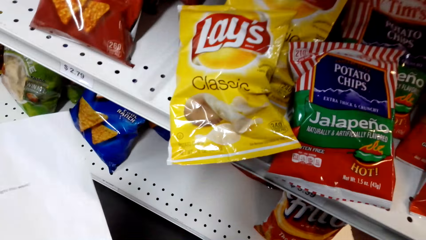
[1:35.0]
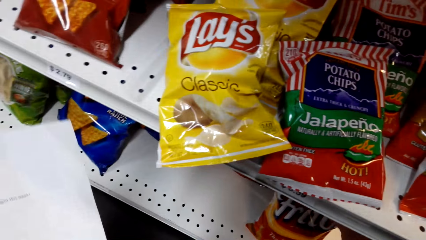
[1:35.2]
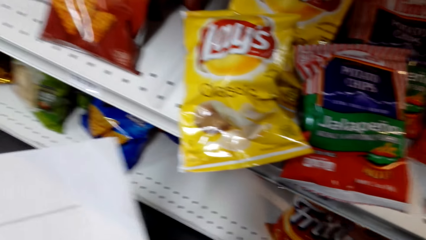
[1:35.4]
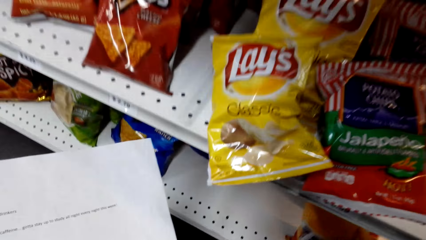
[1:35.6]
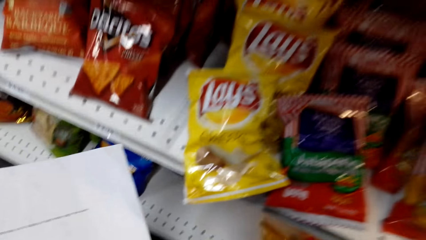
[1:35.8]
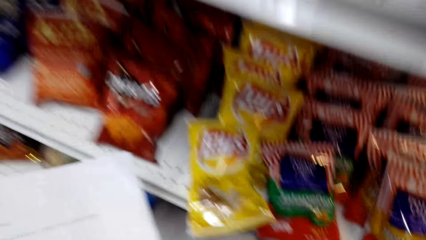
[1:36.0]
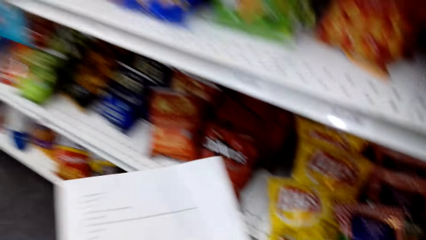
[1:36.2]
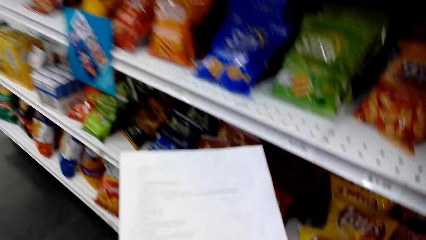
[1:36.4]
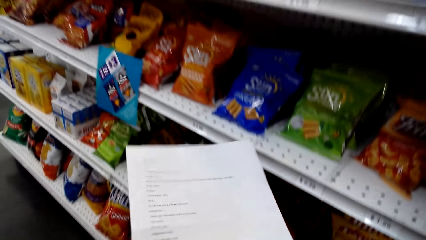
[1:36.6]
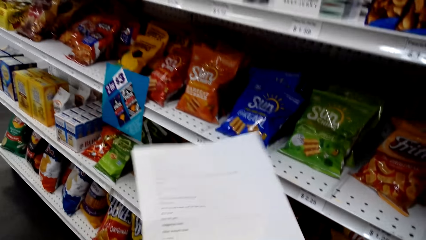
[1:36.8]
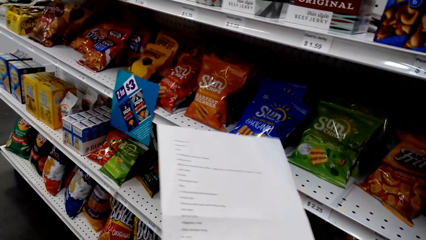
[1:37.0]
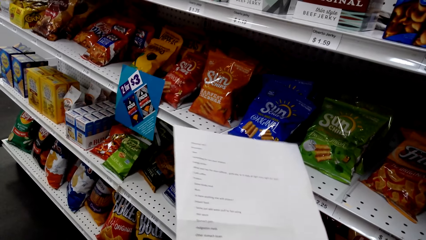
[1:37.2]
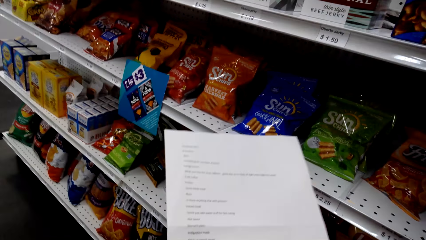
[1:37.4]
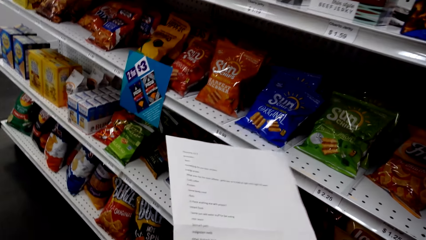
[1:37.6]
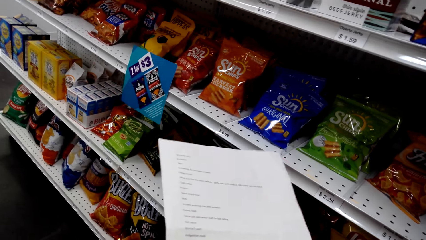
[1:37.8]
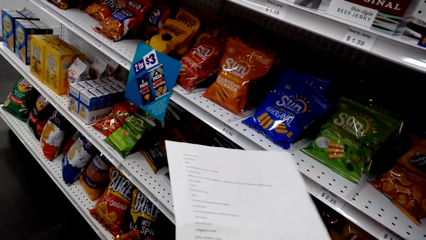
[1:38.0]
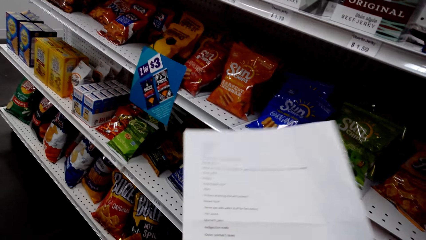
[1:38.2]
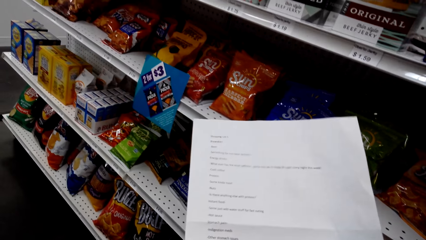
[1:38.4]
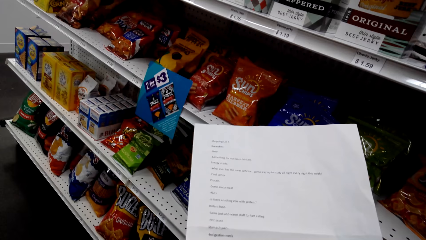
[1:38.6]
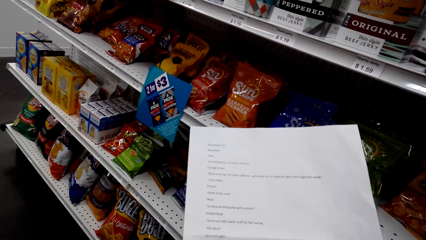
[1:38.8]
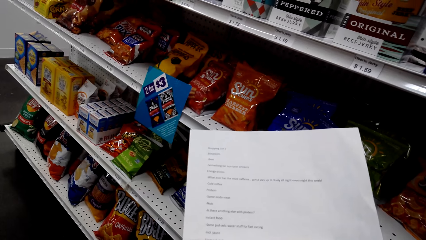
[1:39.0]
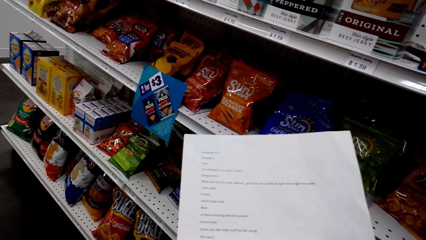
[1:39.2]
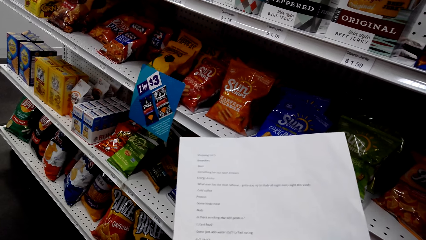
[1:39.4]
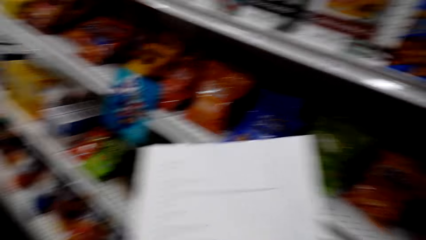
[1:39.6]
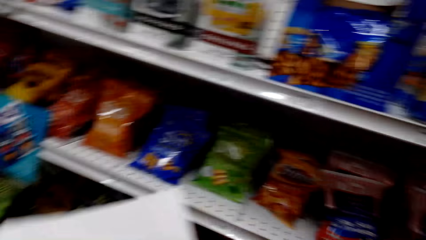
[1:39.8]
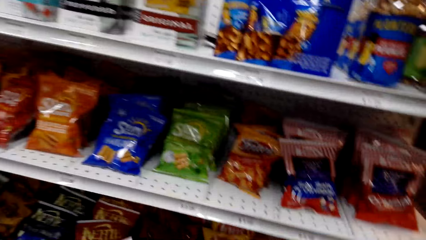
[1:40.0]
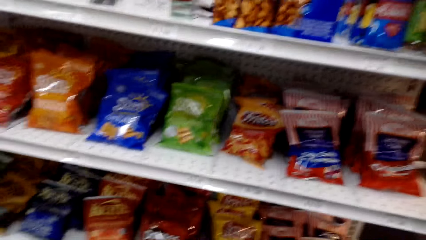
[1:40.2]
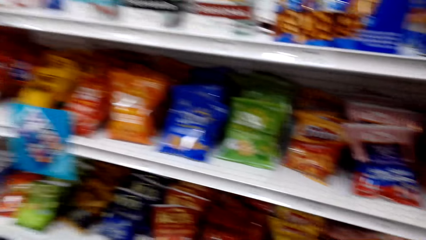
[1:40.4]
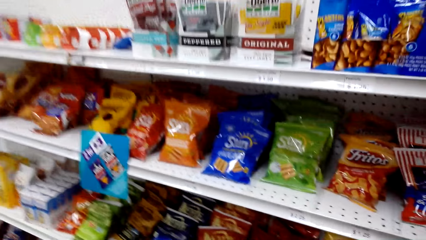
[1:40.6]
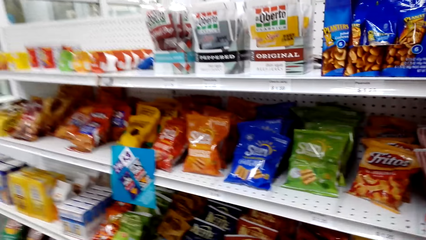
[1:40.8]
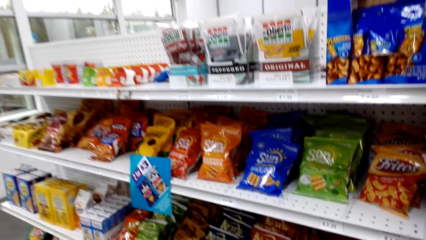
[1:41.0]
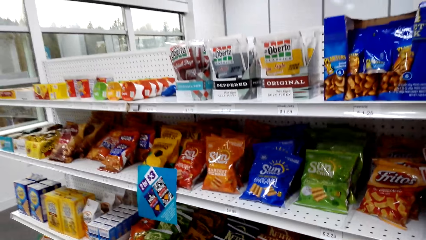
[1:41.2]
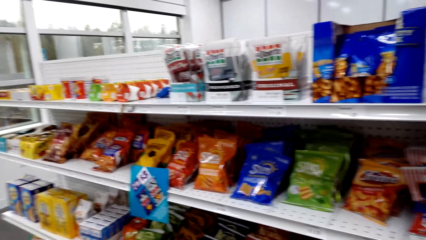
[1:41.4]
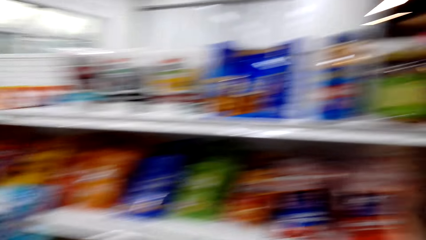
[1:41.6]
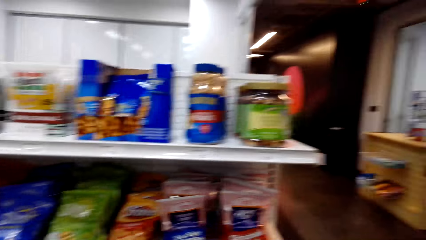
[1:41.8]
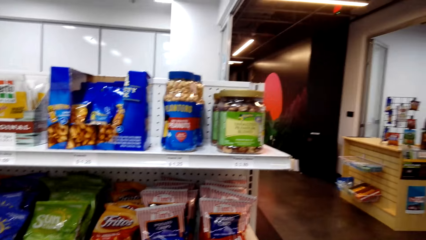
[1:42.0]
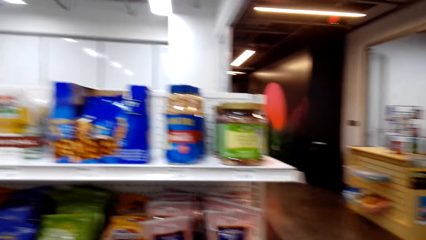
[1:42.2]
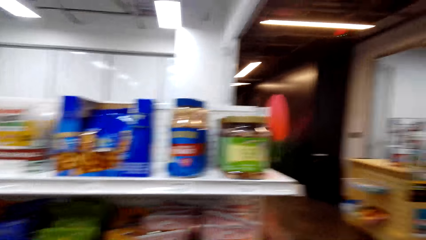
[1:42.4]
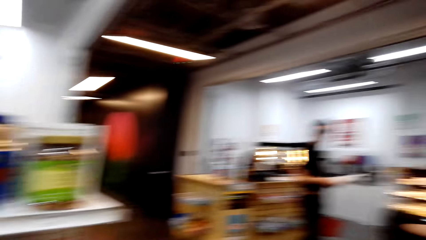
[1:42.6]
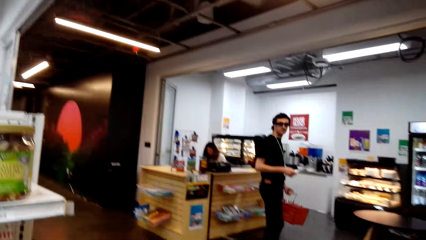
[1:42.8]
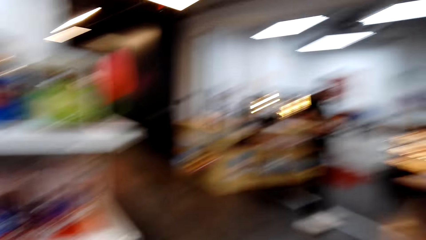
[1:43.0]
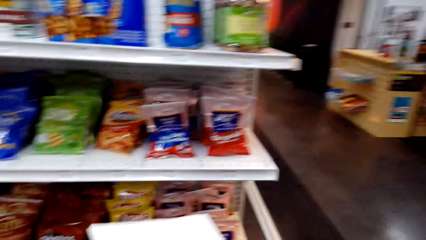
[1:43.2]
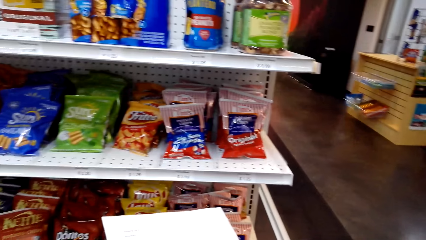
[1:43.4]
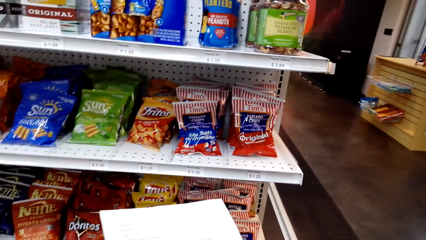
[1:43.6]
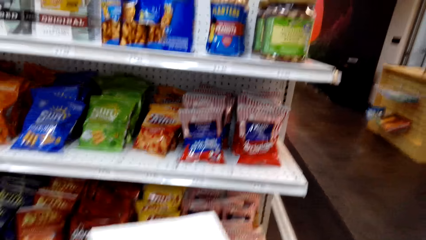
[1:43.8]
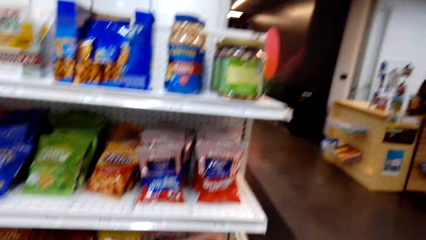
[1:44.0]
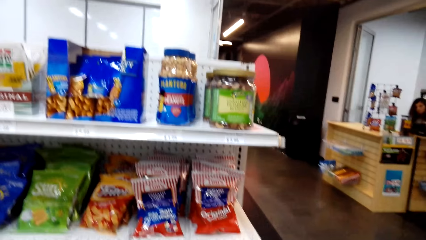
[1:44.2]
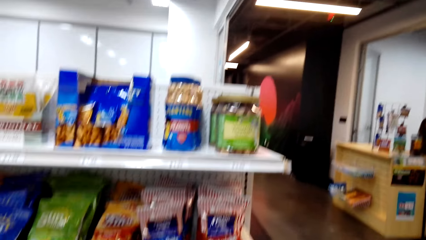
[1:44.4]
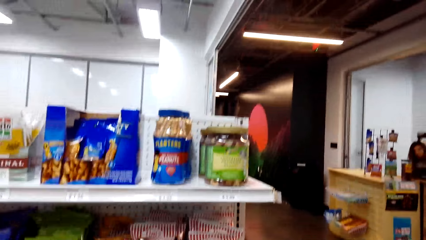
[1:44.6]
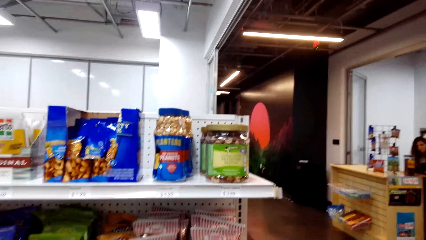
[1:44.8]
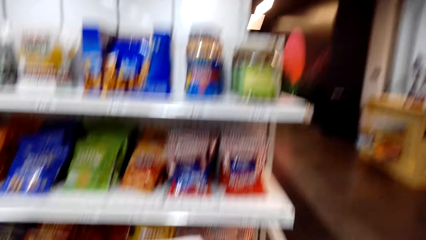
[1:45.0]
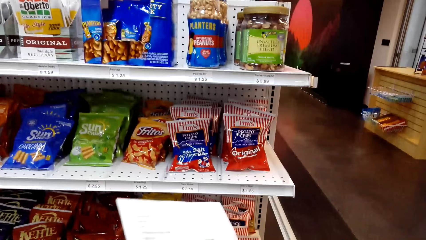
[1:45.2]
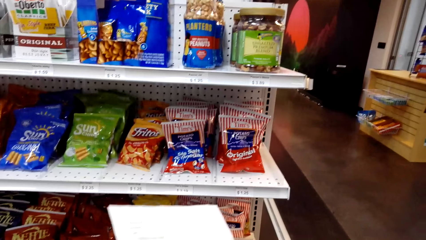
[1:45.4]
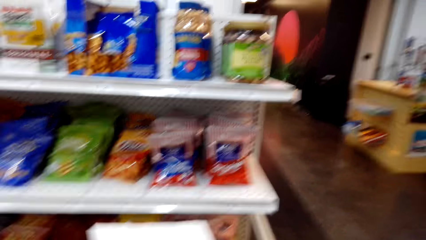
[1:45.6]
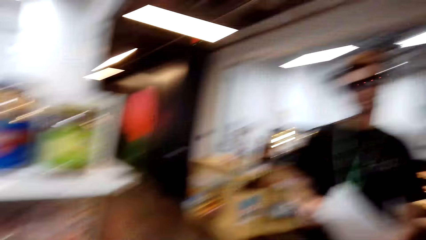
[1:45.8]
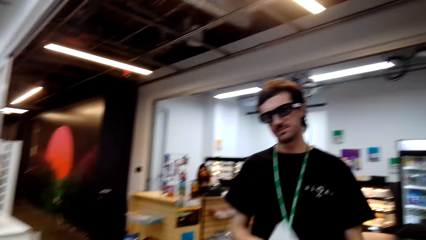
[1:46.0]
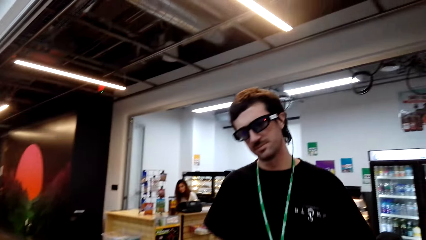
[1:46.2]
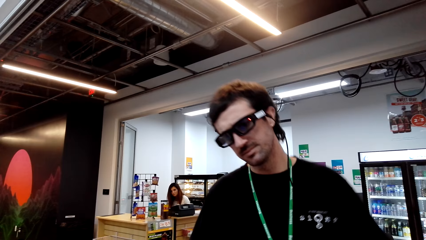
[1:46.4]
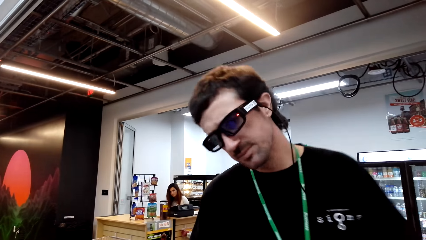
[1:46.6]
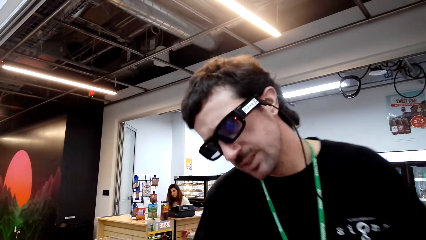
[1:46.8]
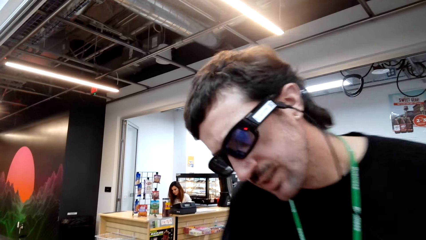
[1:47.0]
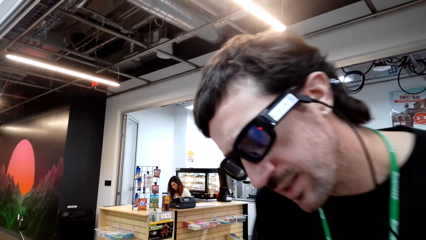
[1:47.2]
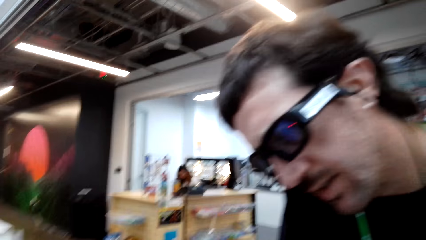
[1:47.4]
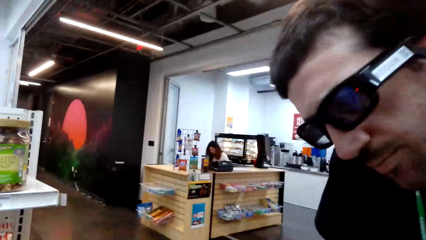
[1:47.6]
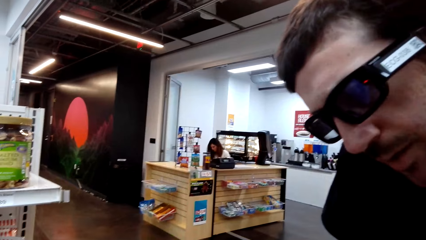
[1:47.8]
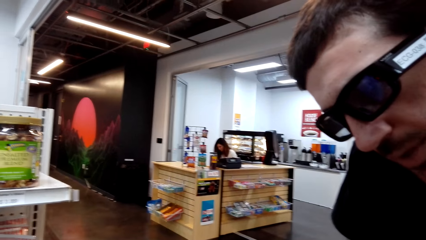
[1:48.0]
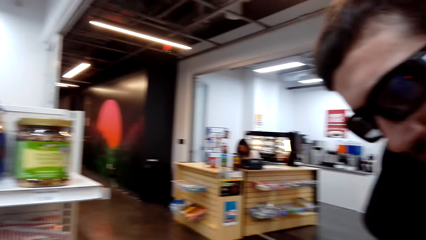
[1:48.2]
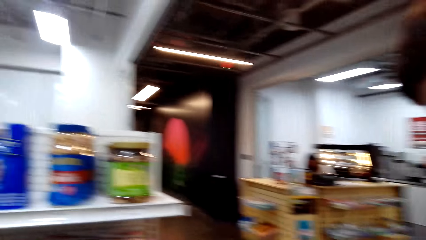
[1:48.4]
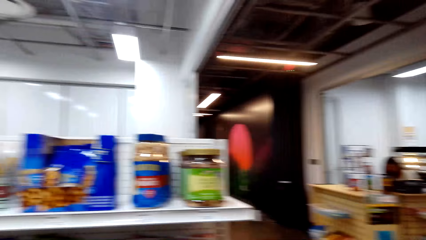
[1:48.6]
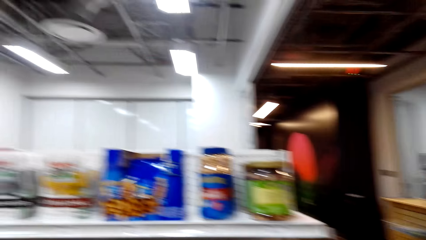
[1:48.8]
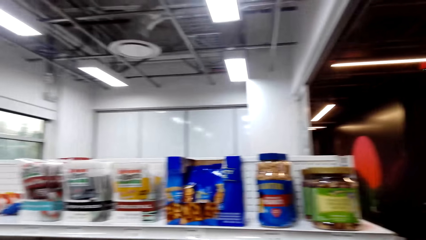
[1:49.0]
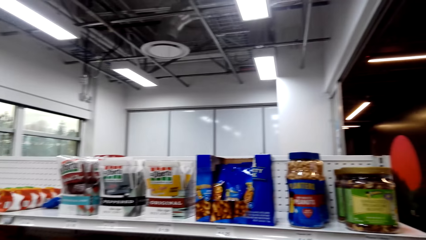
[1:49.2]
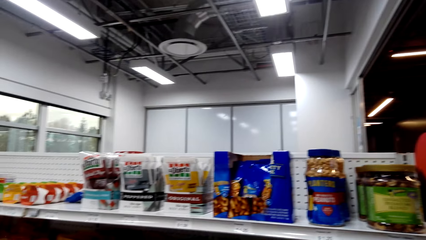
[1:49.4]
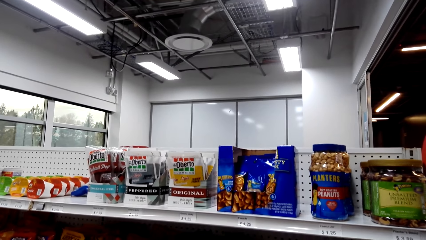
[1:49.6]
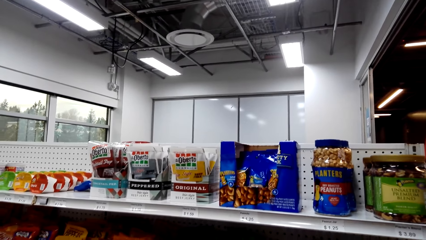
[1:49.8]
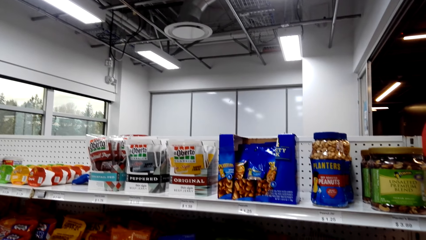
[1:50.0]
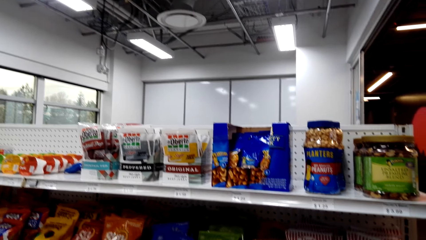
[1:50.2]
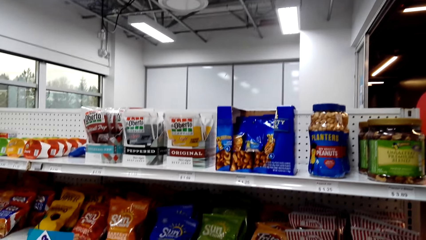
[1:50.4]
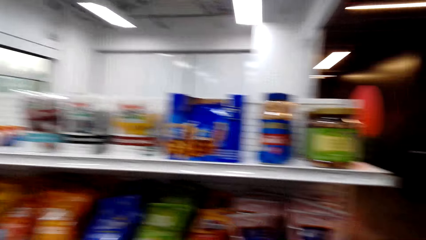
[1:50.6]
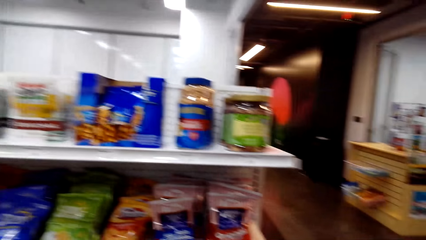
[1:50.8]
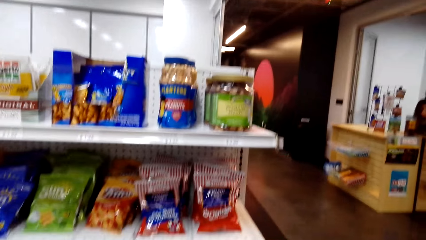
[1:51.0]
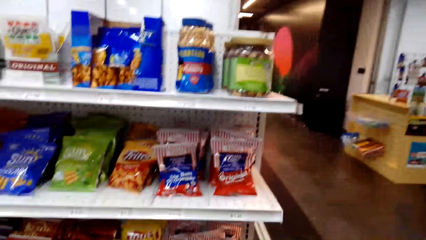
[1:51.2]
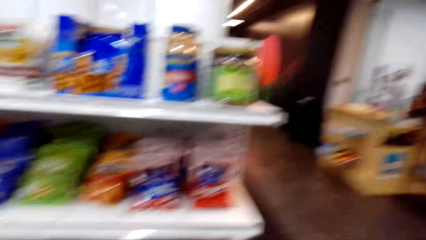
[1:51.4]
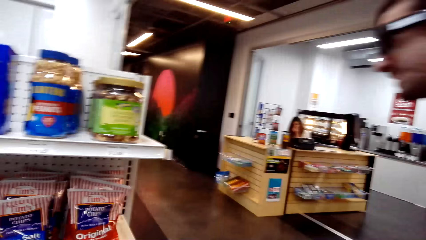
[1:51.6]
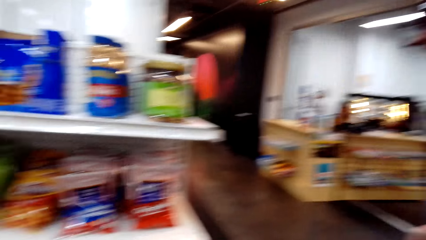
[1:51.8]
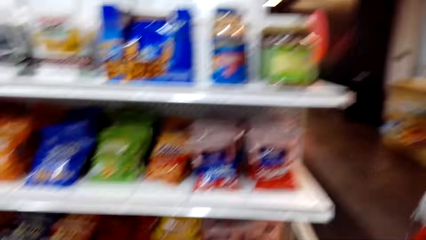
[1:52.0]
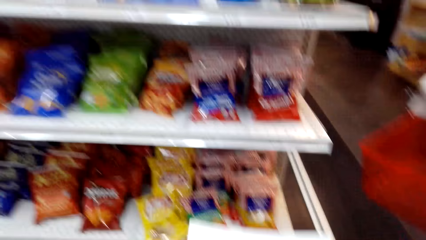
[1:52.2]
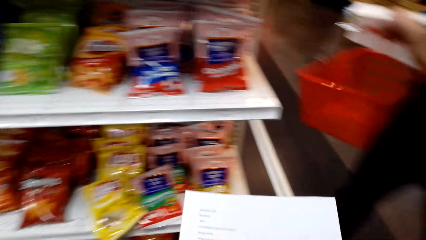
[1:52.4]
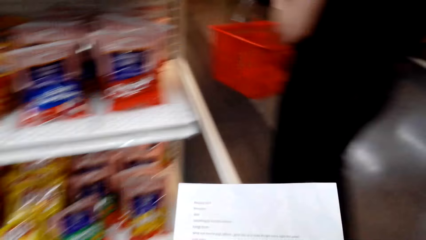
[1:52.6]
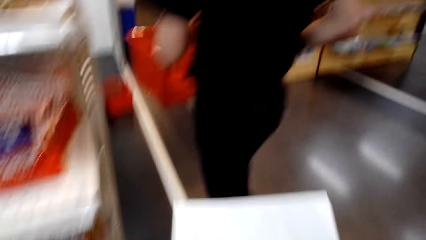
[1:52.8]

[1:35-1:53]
The camera wearer picks up a sachet from the shelf. They read the shopping list. They look around a supermarket. They walk around the supermarket. They look around the supermarket. A man interacts with the camera wearer. The camera wearer talks to the man. They interact with the man. They look around the supermarket.
